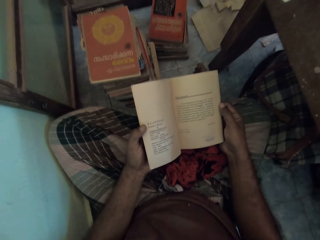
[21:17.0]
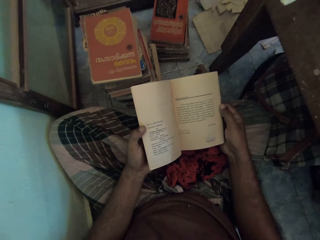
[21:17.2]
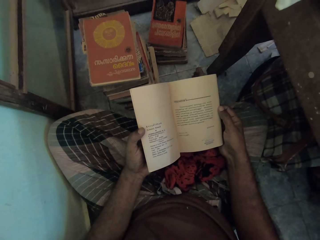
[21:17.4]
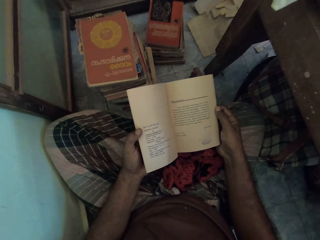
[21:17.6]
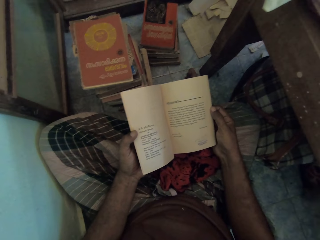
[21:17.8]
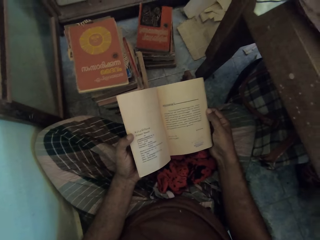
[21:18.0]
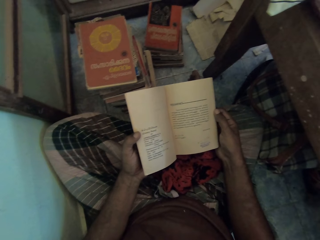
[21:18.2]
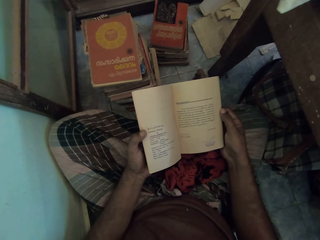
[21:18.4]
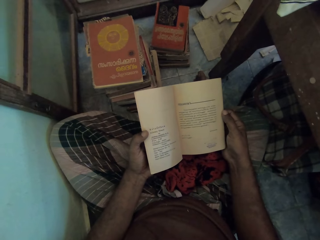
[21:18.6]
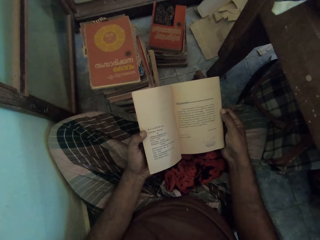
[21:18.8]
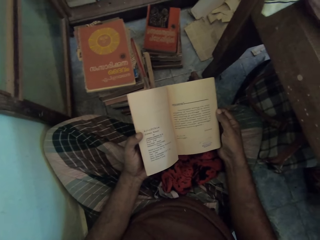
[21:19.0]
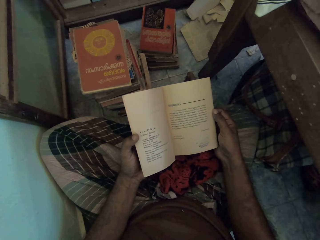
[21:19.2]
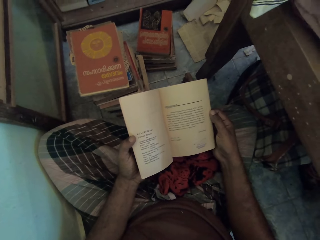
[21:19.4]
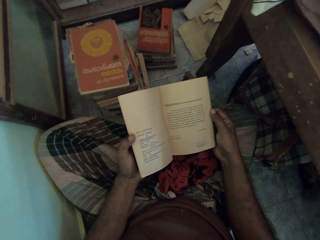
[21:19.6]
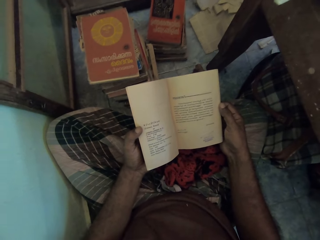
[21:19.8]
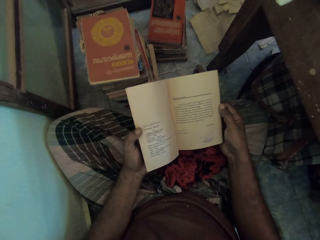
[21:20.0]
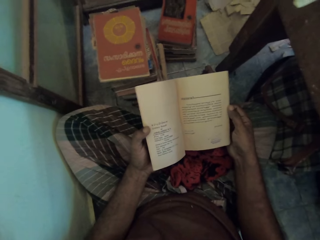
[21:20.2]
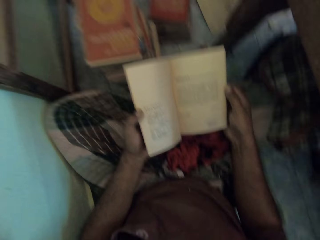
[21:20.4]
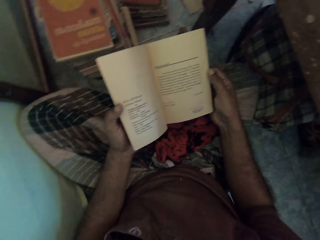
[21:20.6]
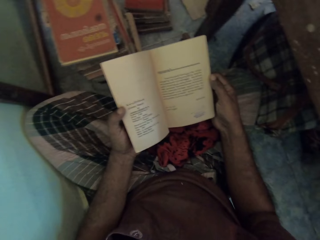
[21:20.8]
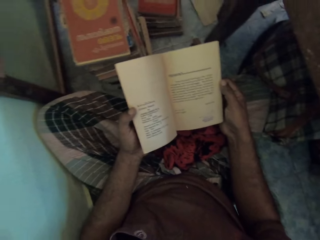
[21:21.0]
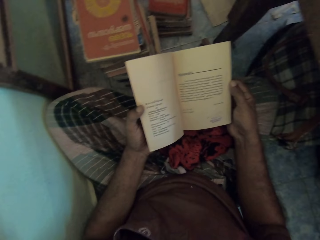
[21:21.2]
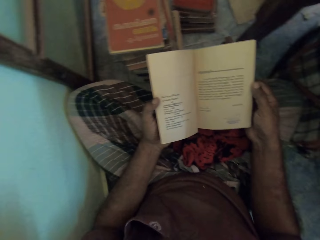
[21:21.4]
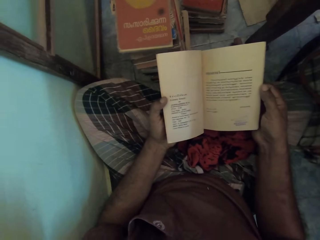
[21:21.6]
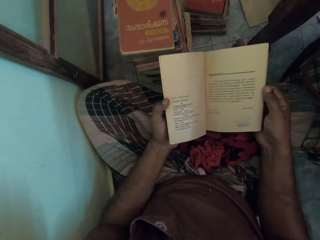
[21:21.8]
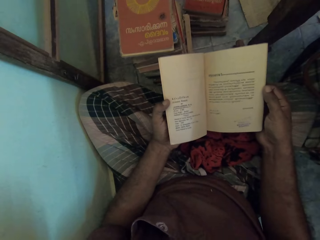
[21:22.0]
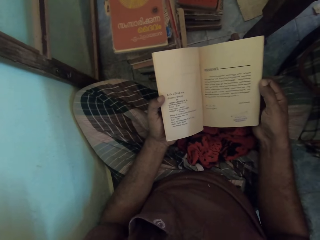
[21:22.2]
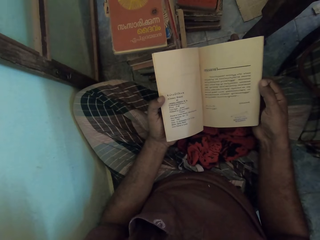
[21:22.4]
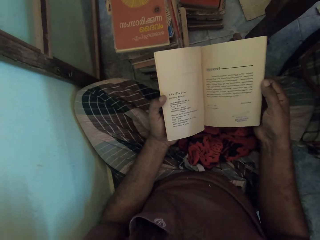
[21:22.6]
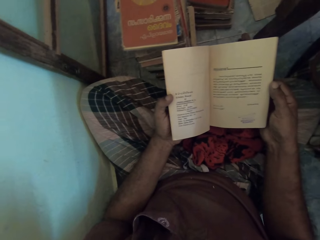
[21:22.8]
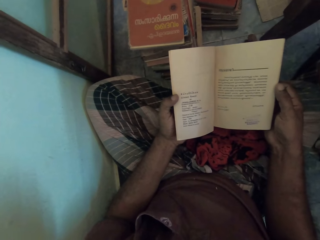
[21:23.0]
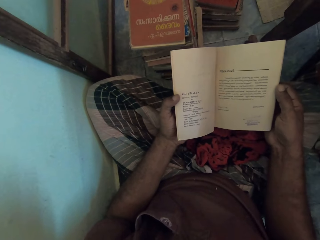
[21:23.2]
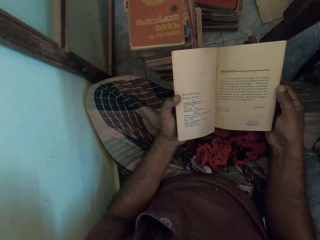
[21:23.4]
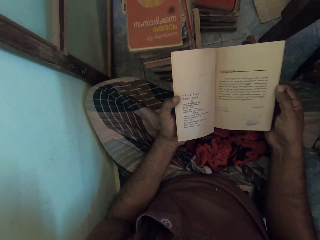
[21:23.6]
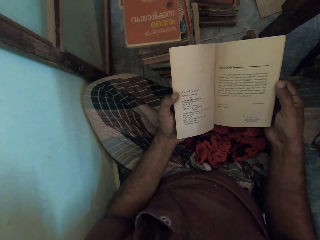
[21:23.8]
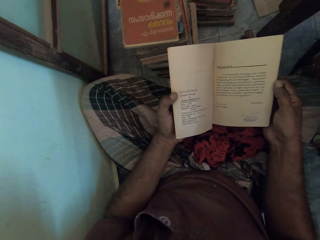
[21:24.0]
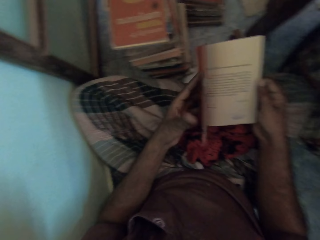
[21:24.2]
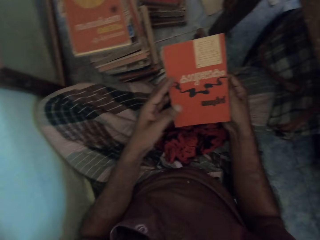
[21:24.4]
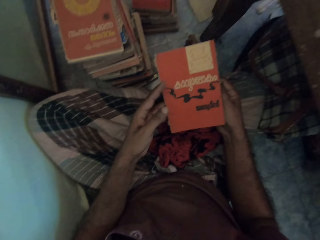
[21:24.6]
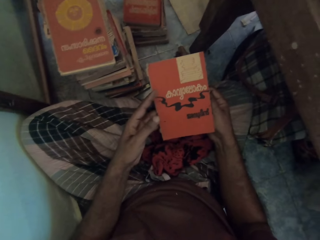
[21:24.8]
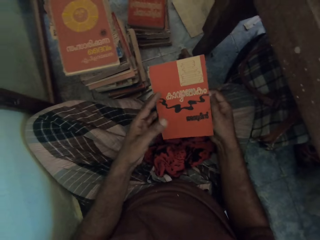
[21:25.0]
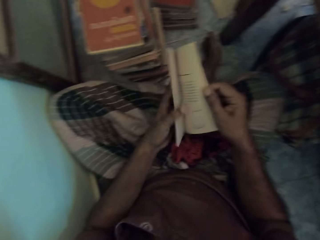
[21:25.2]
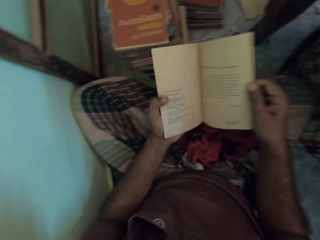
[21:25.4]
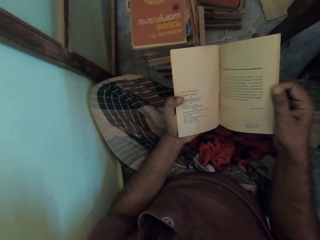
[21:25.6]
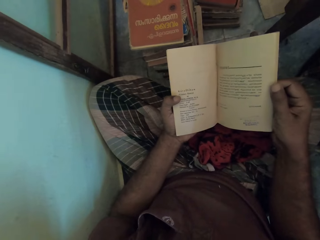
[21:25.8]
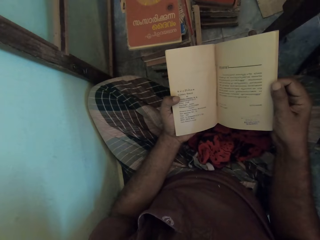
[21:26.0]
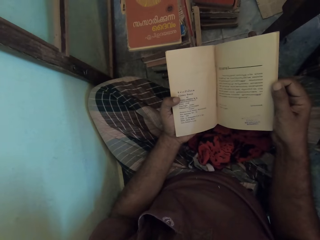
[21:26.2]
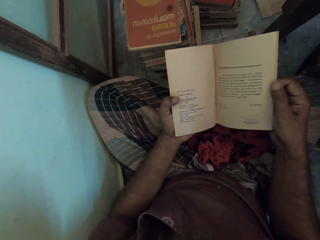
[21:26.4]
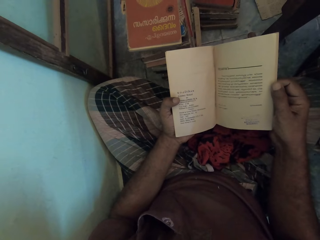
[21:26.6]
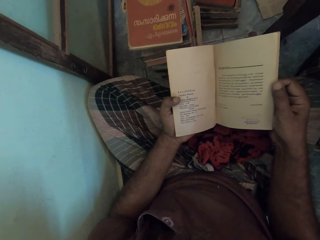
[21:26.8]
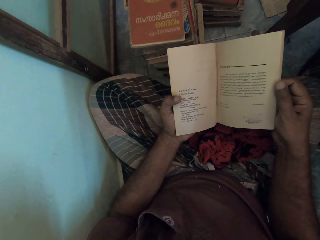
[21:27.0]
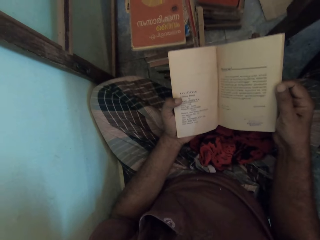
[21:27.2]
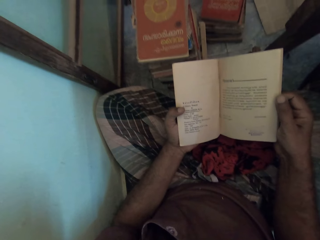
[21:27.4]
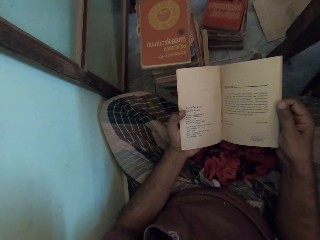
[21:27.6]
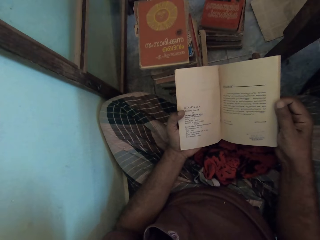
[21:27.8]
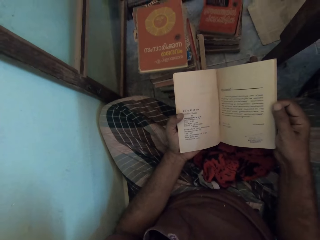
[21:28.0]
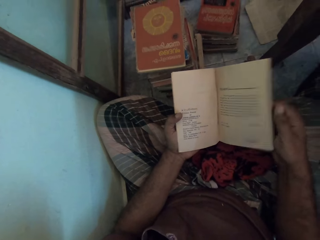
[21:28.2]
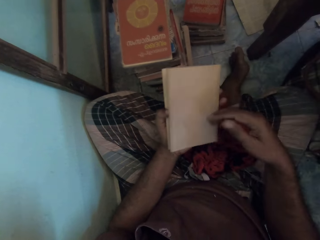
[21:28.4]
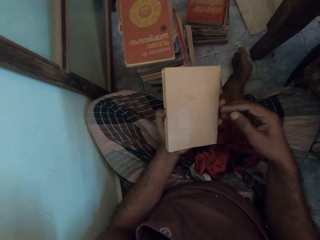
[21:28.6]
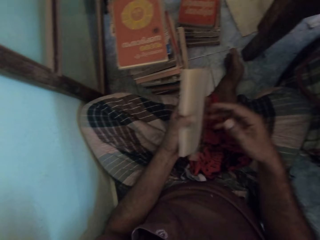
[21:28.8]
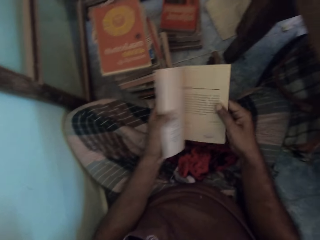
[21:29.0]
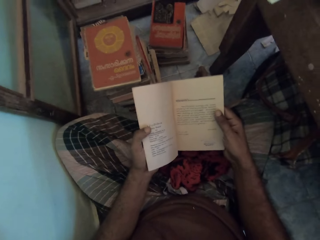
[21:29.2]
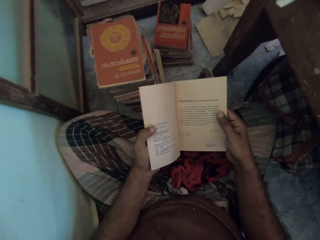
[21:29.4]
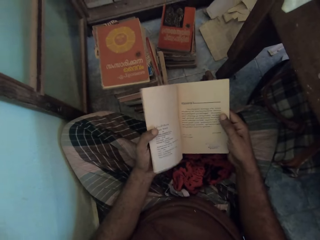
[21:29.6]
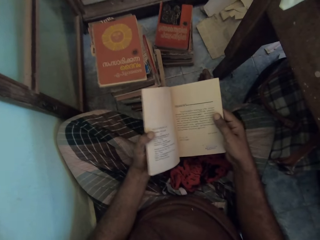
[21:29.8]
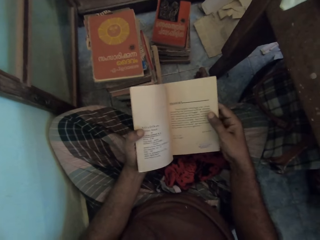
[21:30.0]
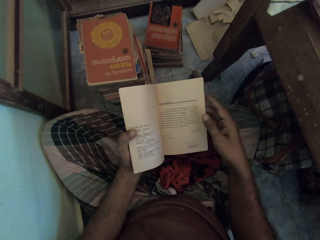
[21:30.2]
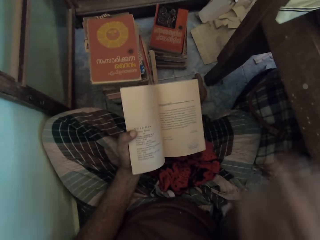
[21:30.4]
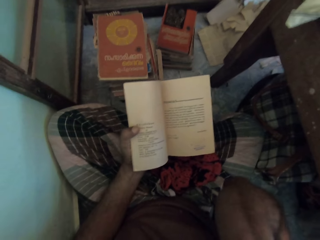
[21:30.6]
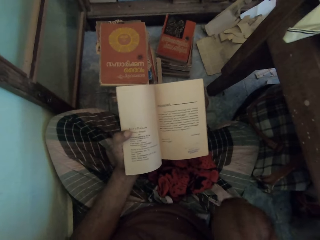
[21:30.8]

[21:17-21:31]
The camera wearer closes the book with his left hand. He opens the book with his right hand. He closes the book. He opens the book.

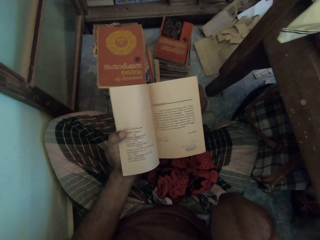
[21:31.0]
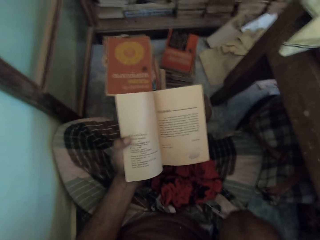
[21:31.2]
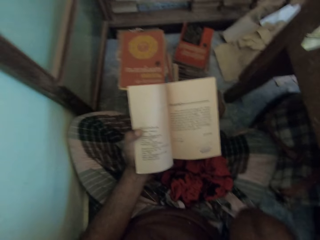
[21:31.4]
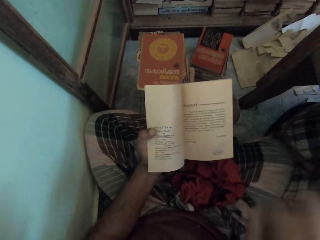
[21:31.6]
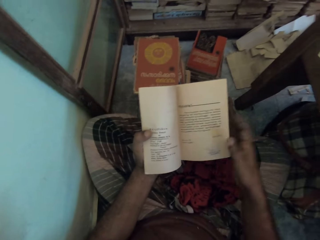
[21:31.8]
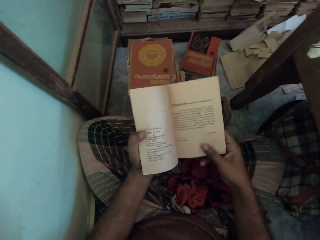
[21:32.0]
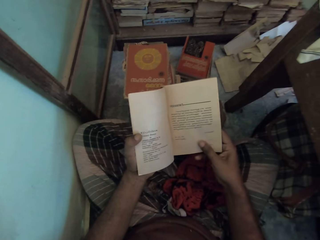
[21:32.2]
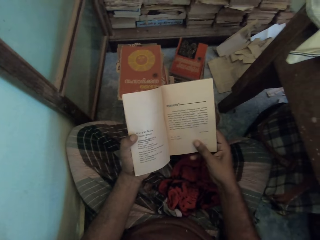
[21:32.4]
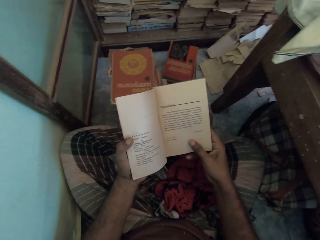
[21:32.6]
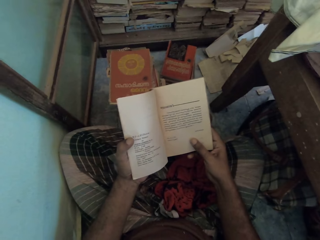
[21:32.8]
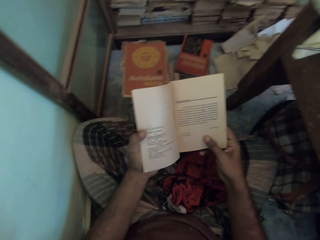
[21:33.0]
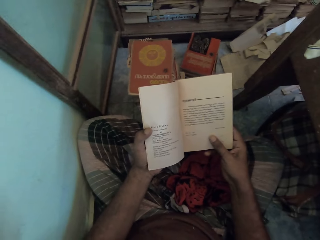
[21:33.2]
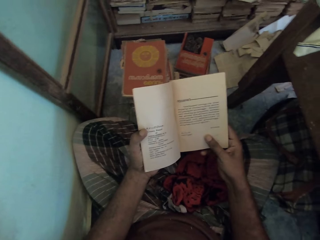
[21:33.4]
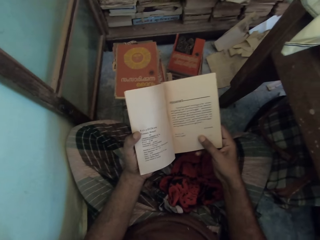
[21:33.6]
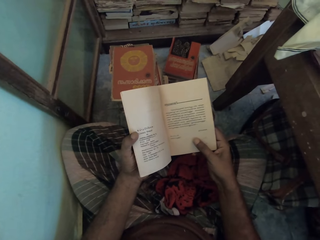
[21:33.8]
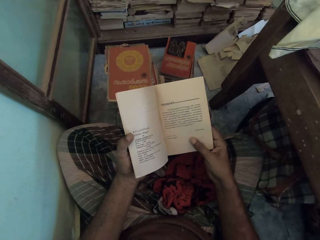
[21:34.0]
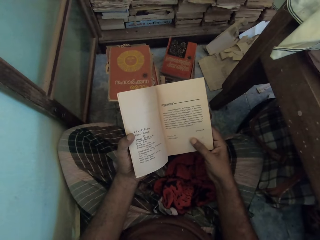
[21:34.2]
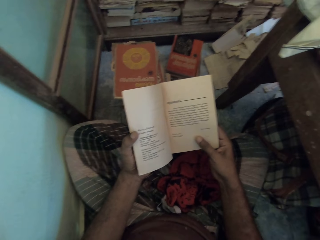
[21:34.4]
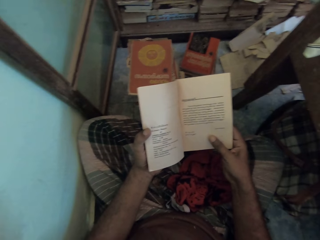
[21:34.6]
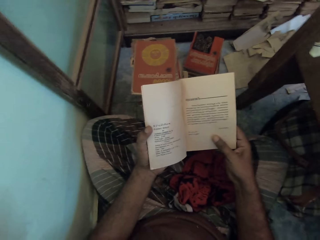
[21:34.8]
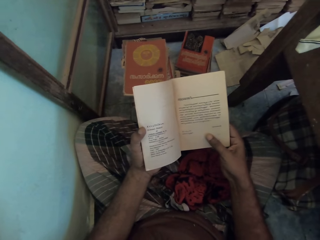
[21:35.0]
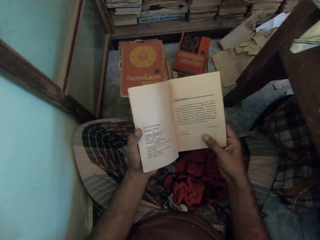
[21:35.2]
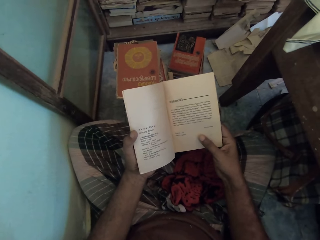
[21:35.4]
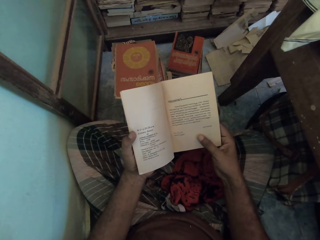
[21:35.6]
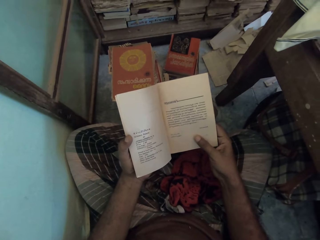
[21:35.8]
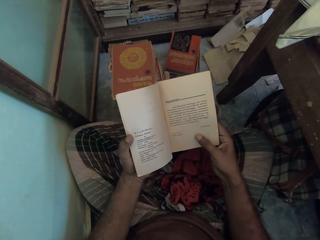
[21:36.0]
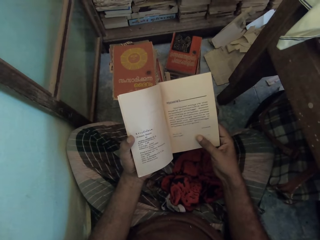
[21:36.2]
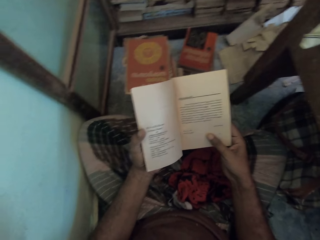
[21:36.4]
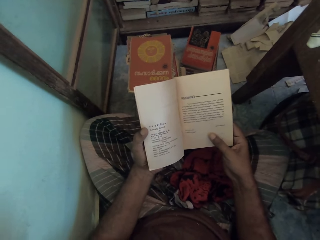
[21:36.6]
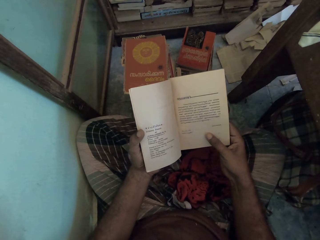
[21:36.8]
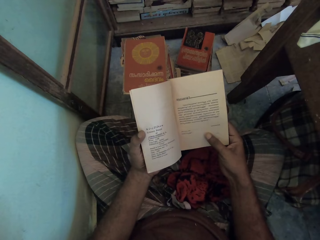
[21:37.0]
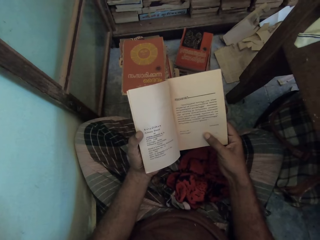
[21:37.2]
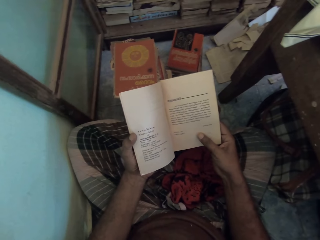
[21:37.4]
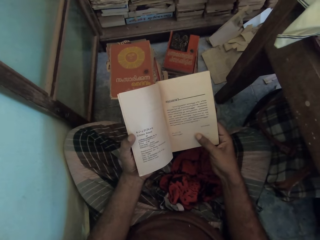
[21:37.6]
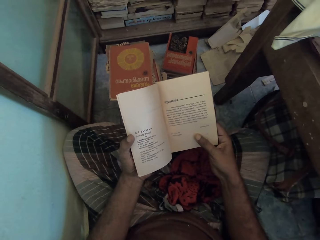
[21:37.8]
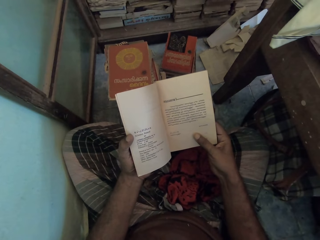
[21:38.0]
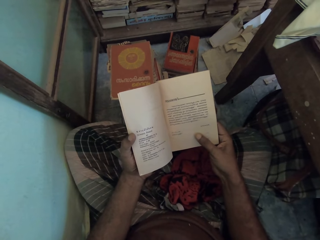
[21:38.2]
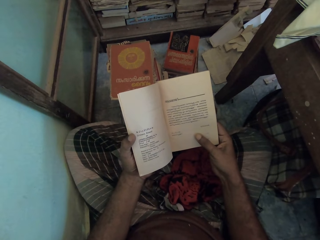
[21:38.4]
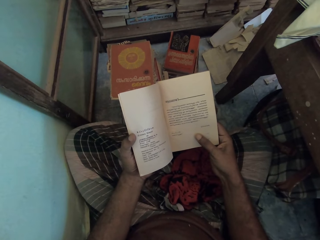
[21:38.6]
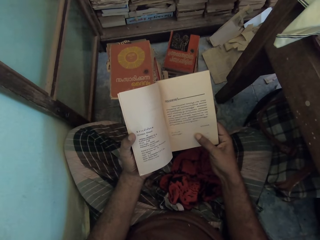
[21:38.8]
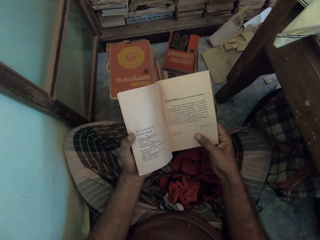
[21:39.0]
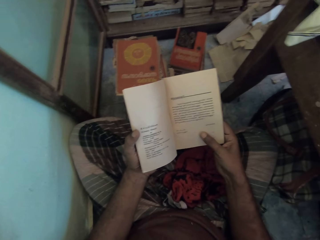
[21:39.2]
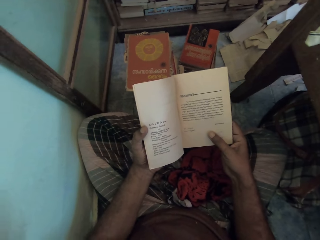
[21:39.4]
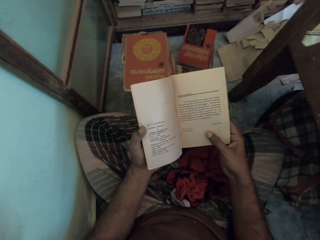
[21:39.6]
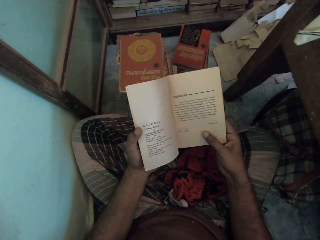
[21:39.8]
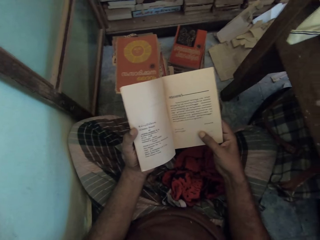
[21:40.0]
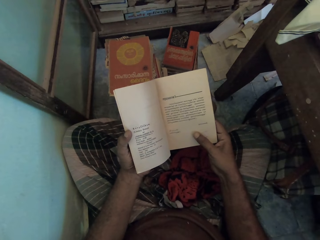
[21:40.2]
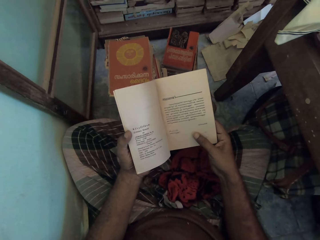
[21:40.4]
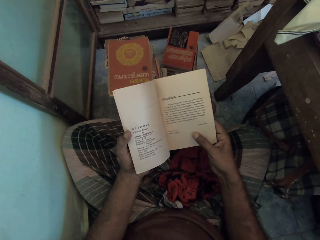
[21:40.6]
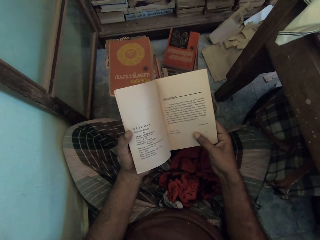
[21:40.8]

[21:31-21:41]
The camera wearer looks at the book. He raises his right hand. He reads the book.
